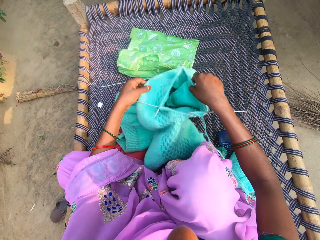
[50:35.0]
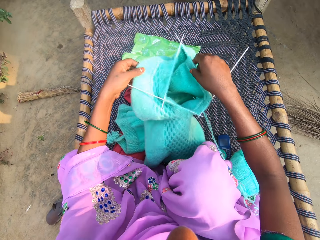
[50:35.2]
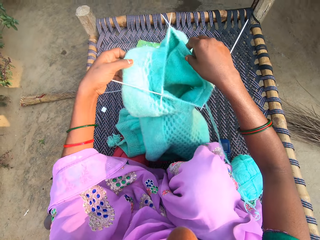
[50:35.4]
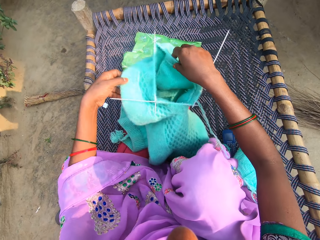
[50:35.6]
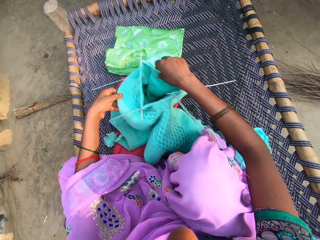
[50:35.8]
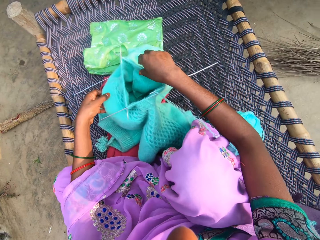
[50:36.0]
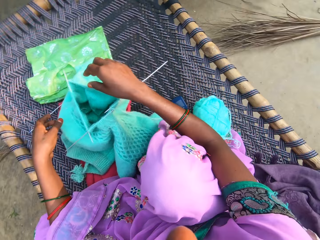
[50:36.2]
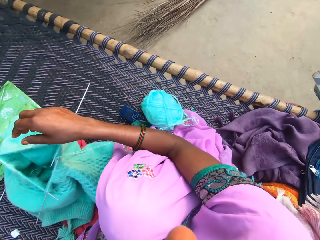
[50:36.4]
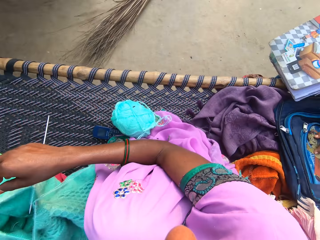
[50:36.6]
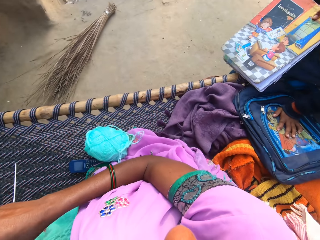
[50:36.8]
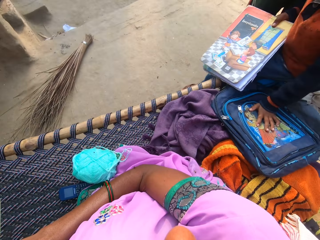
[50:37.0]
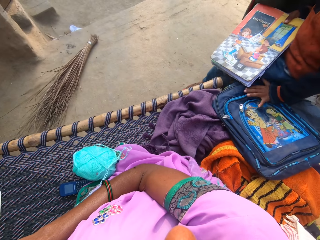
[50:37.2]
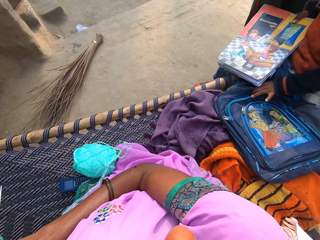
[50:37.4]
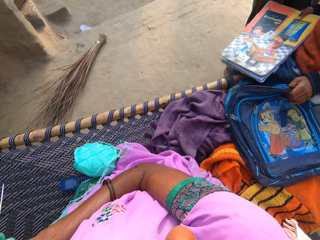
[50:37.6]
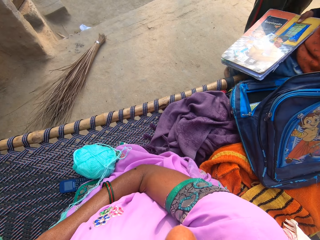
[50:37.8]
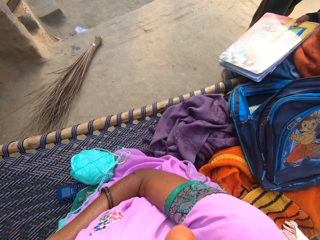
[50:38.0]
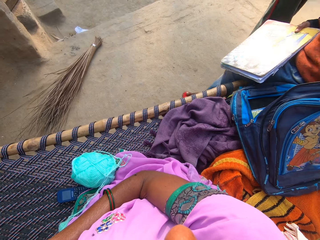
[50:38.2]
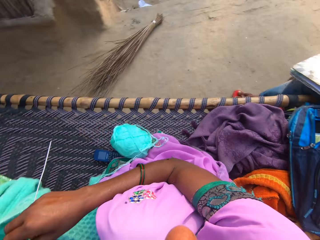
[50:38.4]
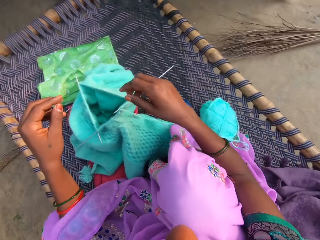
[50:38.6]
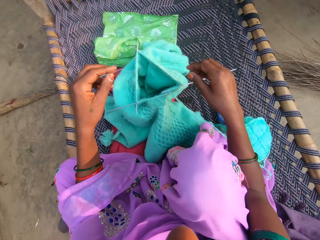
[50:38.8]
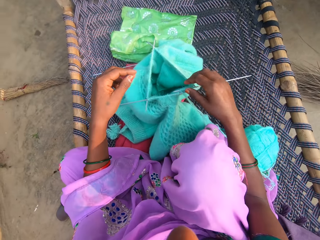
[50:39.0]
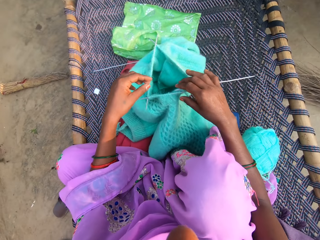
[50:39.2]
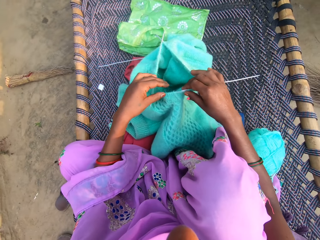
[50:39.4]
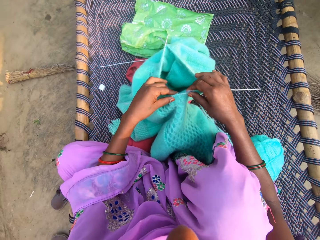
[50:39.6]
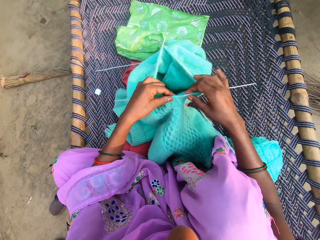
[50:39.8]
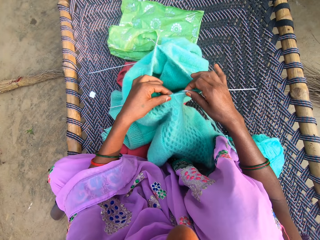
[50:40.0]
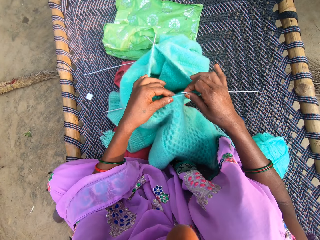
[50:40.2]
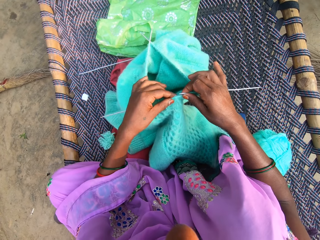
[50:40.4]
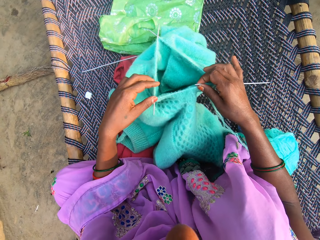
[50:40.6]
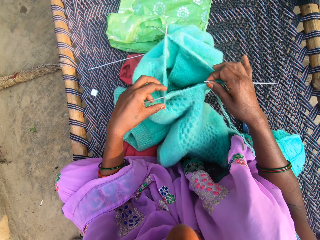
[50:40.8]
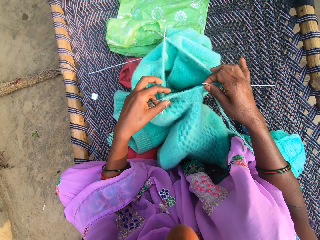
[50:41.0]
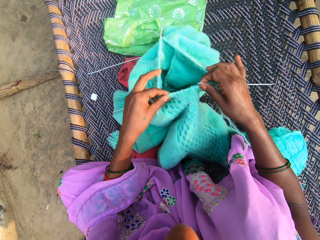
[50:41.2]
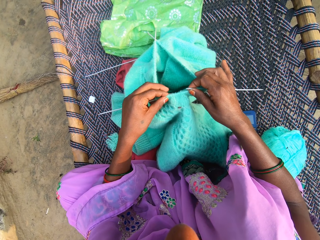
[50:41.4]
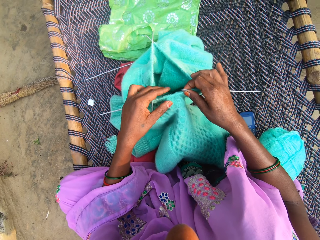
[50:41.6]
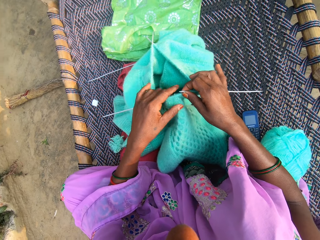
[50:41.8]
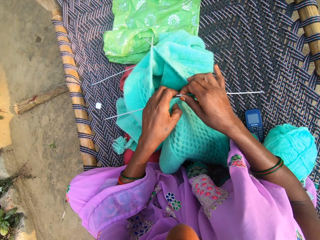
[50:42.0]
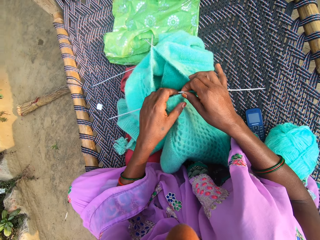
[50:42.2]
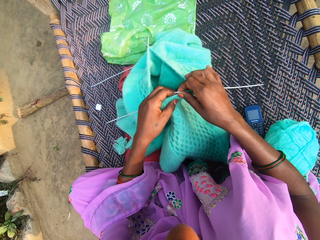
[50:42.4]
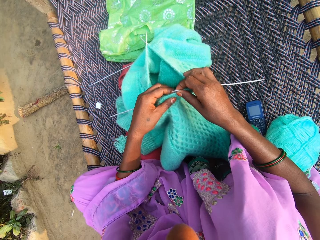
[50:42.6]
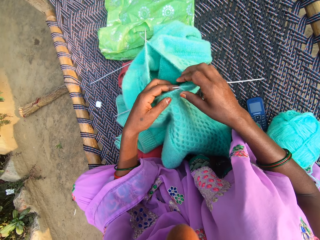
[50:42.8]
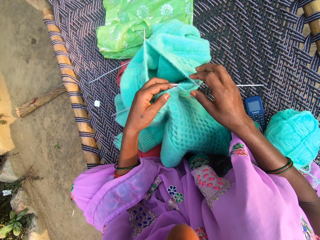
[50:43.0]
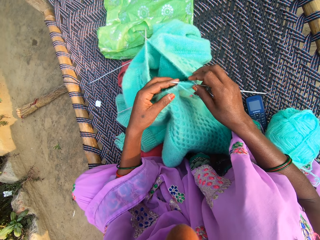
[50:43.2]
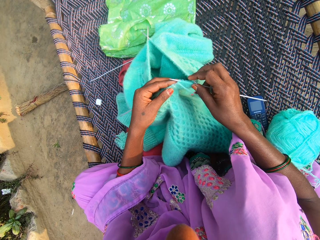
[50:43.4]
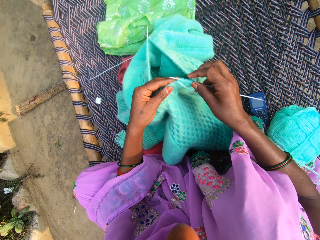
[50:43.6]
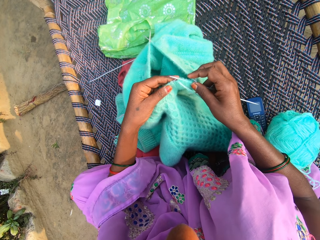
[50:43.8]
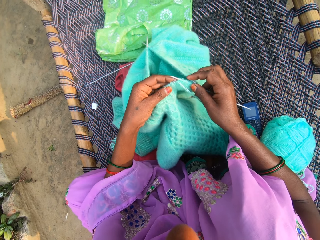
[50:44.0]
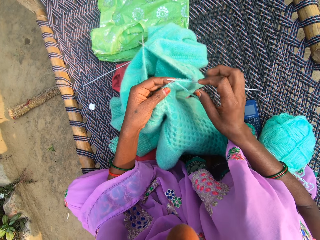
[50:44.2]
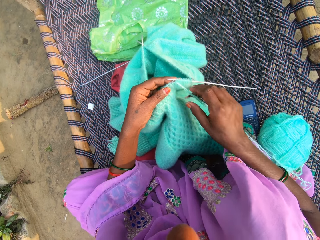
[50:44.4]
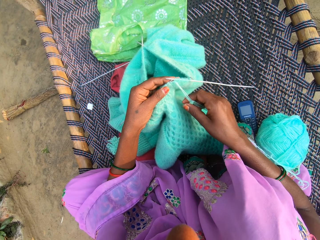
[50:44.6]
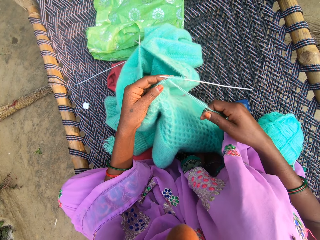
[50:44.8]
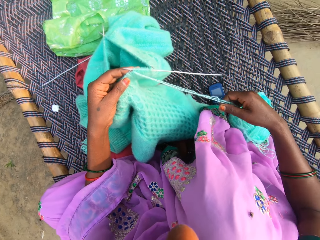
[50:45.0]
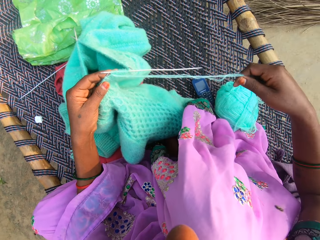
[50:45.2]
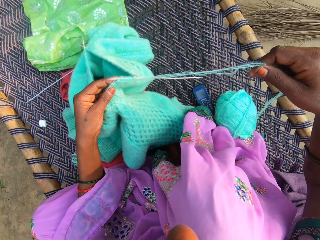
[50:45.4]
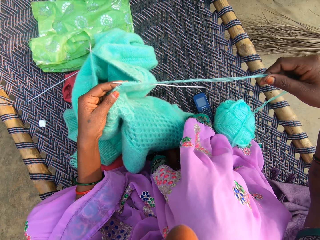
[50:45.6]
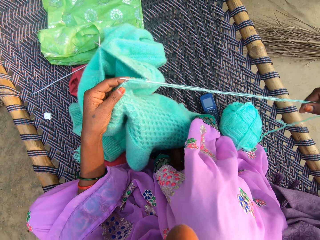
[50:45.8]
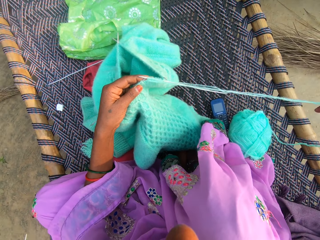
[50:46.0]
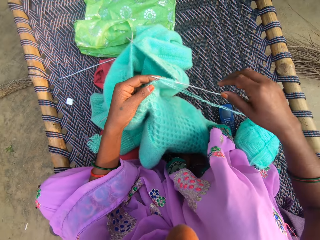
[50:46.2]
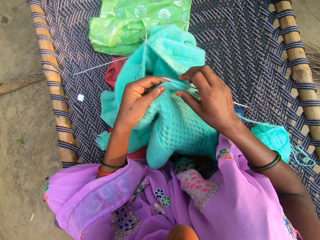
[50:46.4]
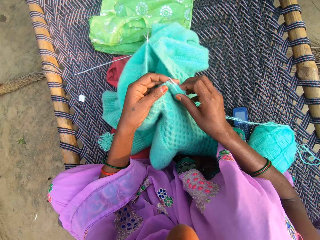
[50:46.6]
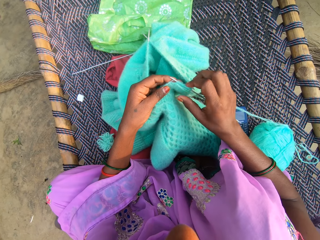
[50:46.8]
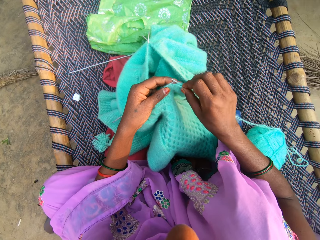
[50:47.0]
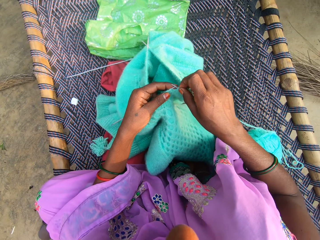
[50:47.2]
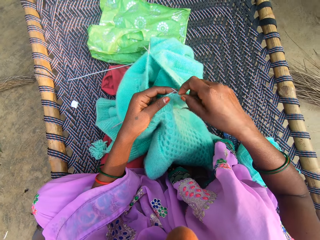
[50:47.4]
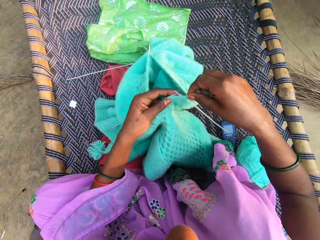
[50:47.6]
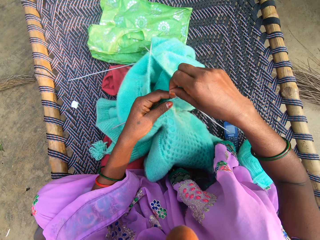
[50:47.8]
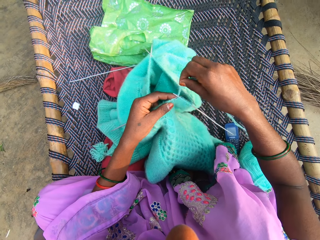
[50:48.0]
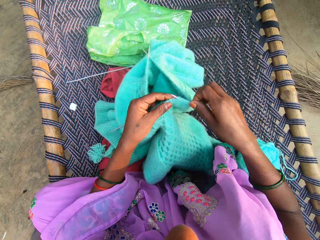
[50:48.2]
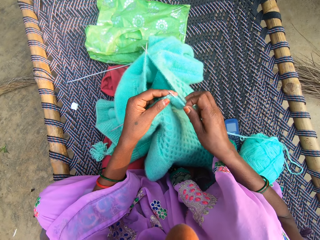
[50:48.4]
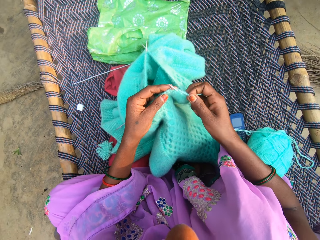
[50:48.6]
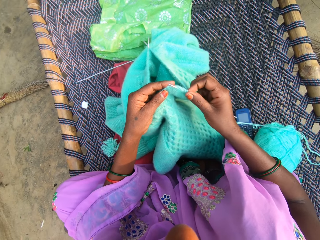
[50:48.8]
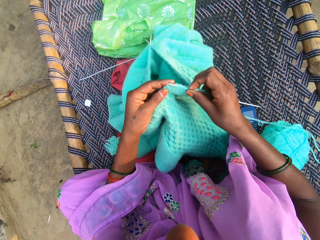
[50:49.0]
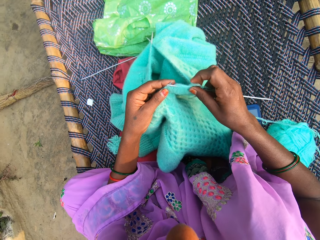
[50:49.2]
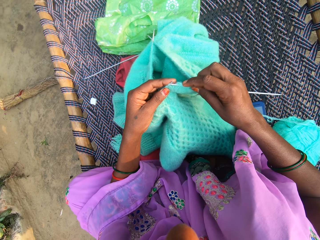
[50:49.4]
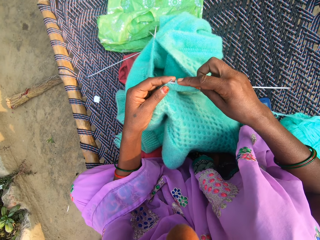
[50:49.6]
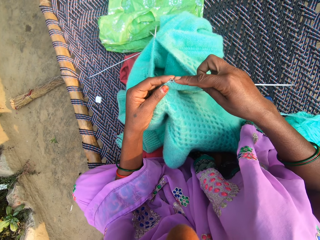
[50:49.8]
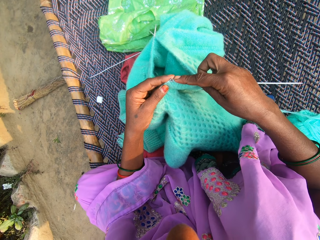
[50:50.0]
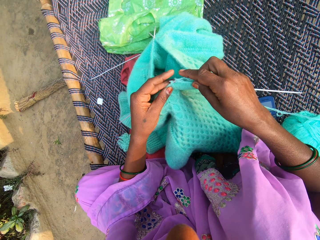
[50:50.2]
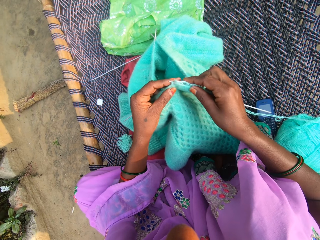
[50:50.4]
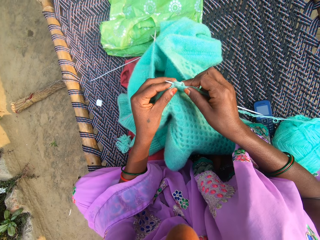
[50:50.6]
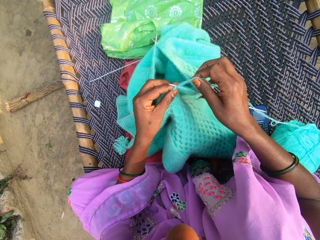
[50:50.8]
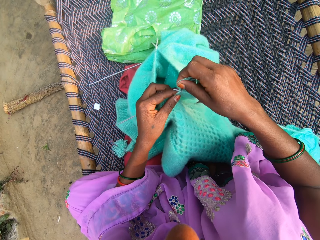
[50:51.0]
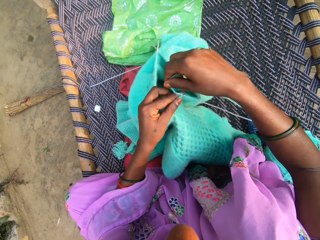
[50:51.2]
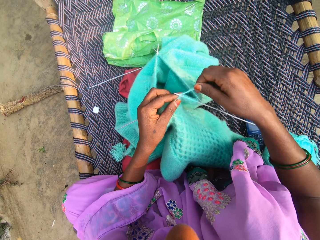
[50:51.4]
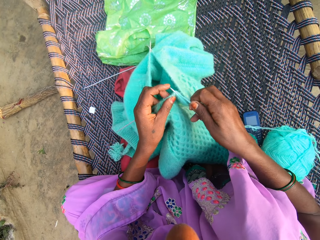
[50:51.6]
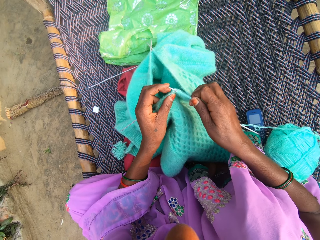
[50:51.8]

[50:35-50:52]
The camera wearer adjusts the yarn on the mat. They hold up the fabric. They look at a person. They align the fabric. They knit the fabric with the needle and yarn. They align the thread. They sew the fabric.

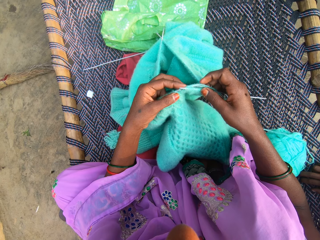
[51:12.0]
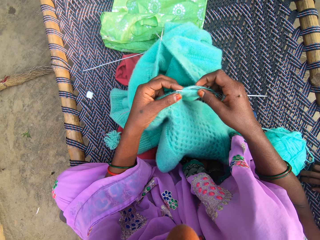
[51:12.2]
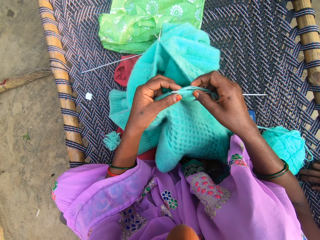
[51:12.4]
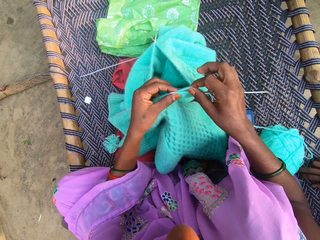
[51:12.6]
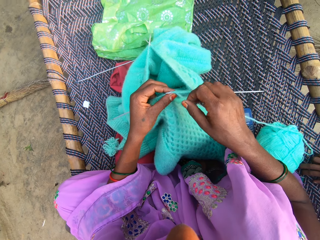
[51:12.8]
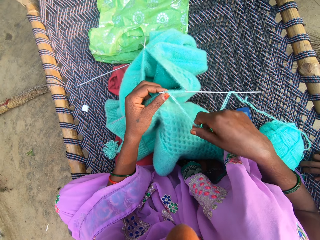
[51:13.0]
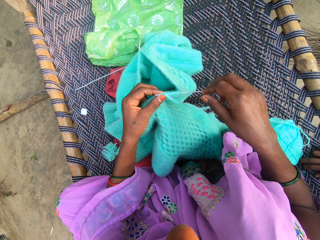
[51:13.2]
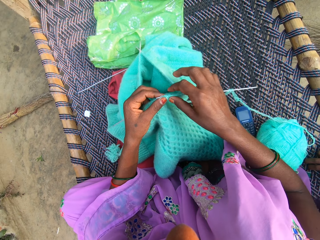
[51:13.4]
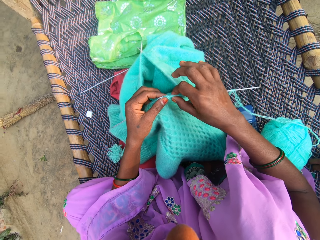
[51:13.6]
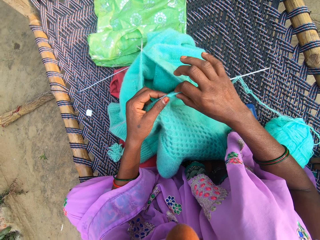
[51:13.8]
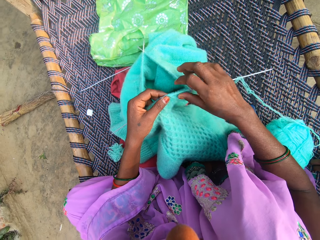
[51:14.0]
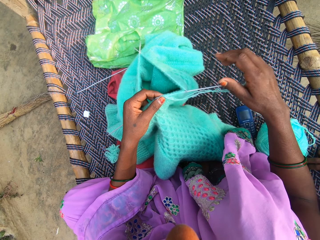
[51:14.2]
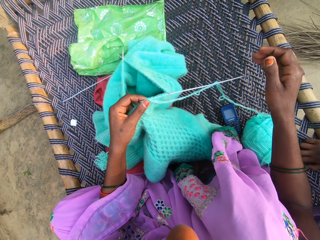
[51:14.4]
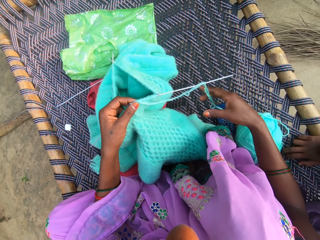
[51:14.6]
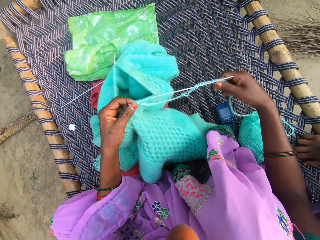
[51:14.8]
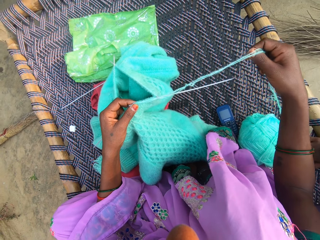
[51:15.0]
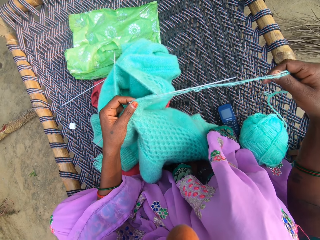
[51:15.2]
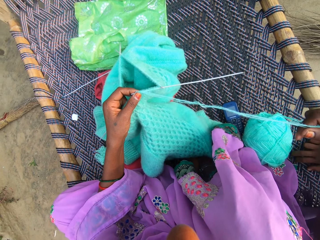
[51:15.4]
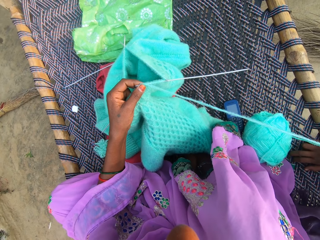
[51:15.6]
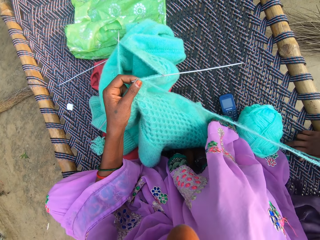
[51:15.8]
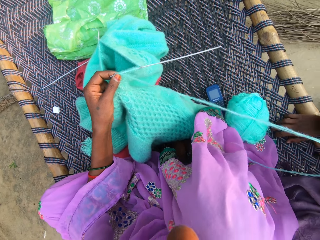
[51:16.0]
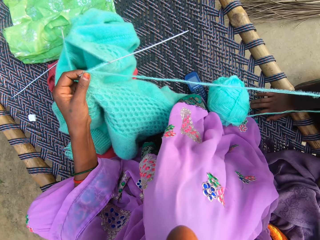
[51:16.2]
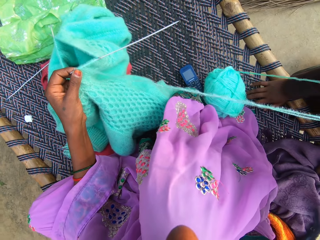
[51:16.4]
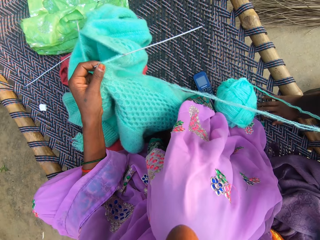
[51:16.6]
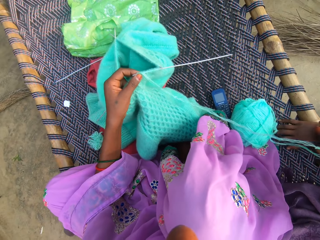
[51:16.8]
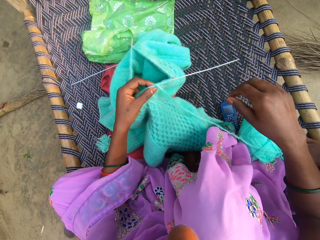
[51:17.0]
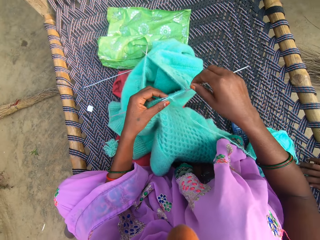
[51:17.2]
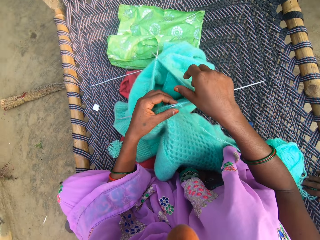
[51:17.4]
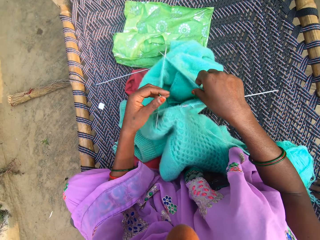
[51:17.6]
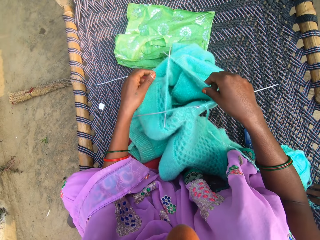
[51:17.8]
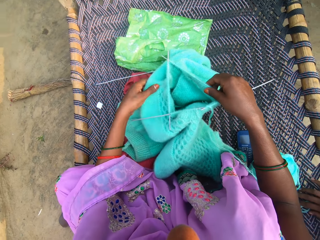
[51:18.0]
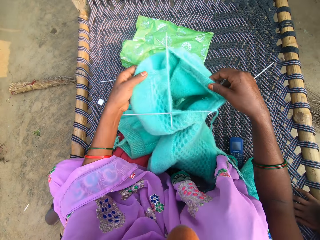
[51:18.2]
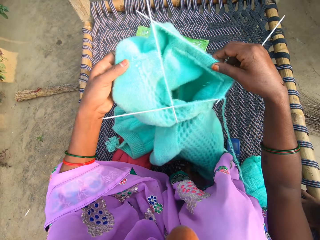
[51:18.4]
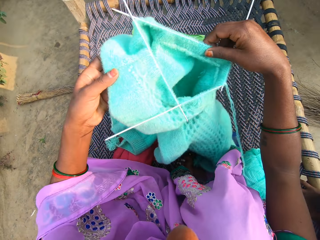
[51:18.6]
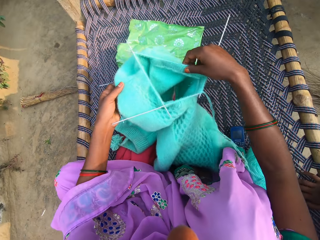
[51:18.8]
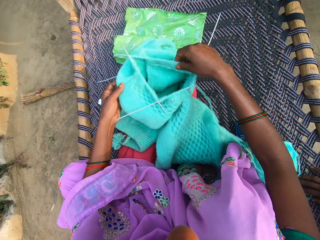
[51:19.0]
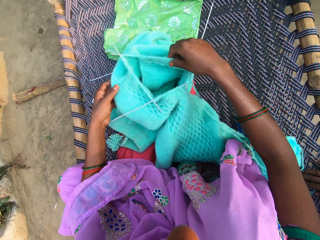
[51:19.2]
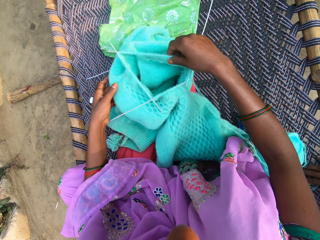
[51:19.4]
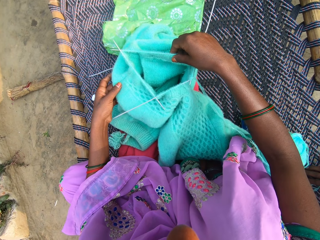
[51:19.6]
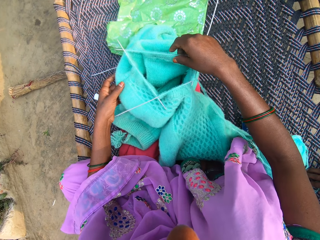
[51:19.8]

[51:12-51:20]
The camera wearer aligns the fabric. They align the thread. They hold up the fabric. They adjust the yarn on the mat.
